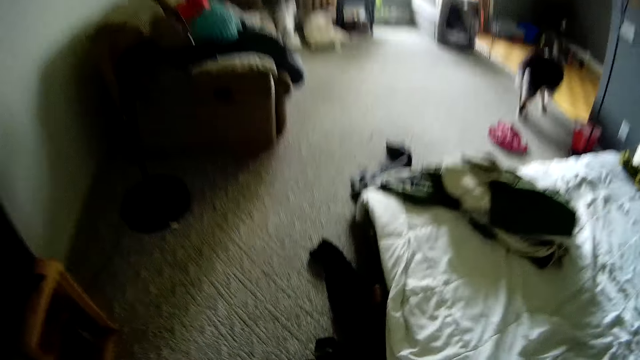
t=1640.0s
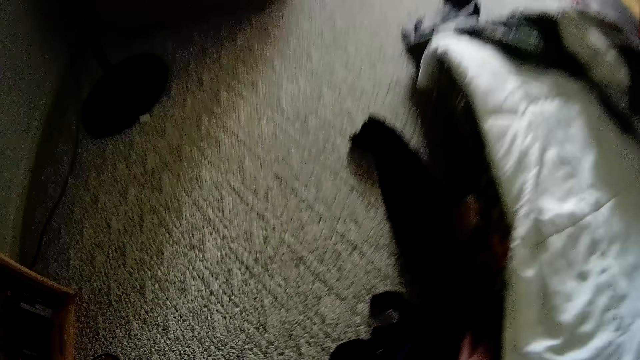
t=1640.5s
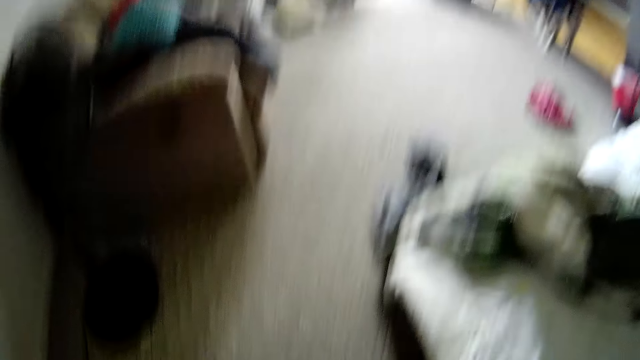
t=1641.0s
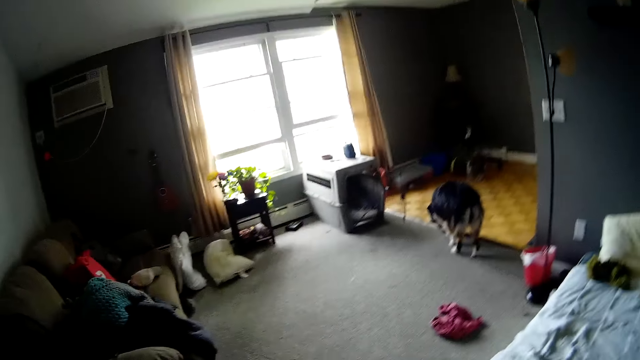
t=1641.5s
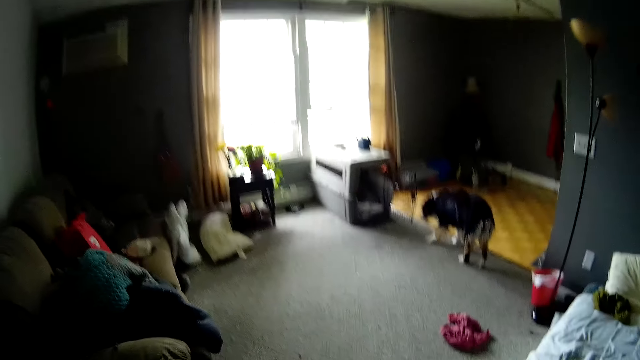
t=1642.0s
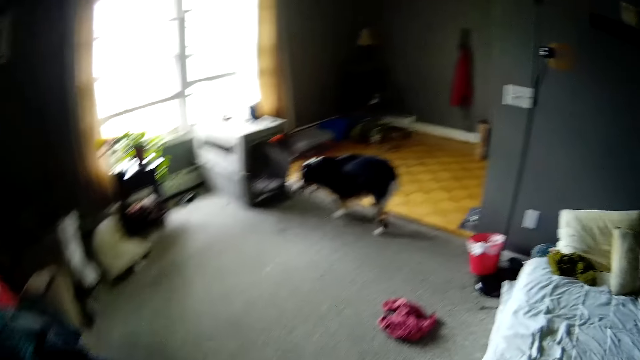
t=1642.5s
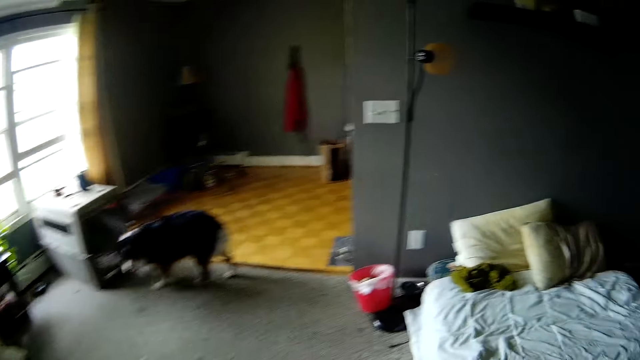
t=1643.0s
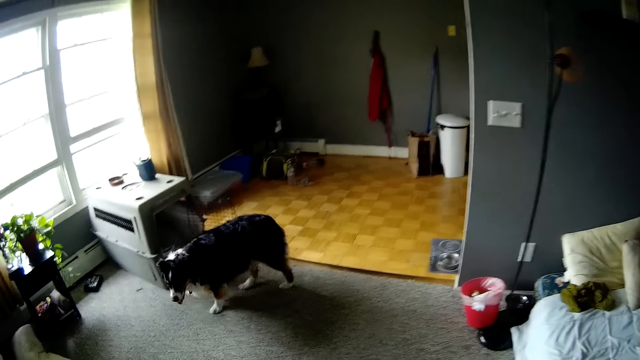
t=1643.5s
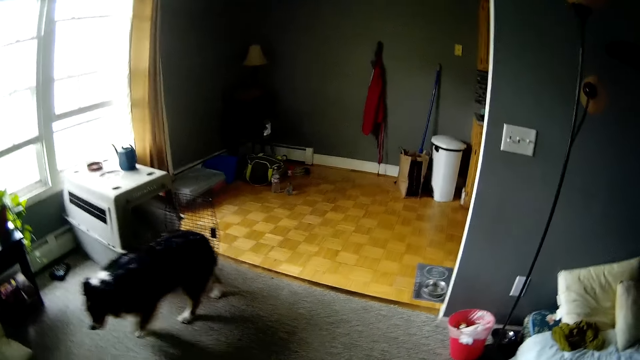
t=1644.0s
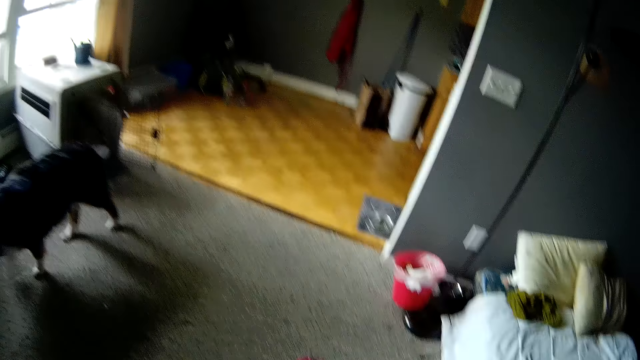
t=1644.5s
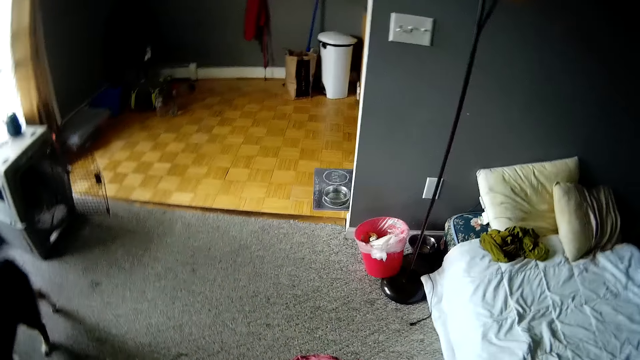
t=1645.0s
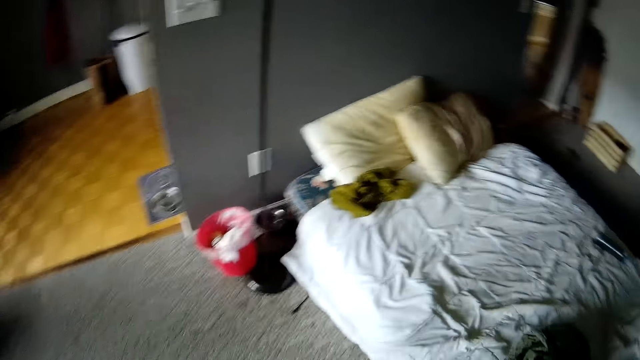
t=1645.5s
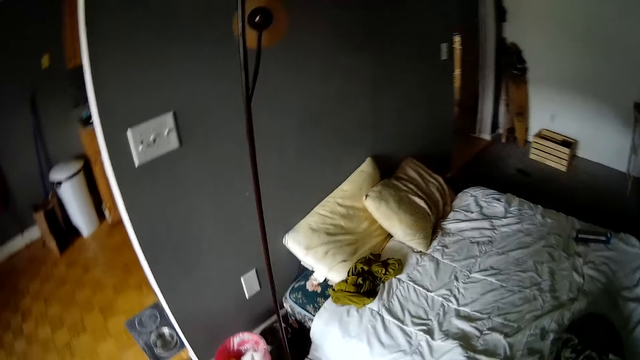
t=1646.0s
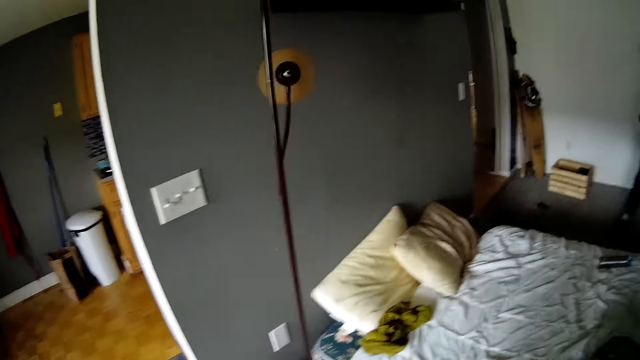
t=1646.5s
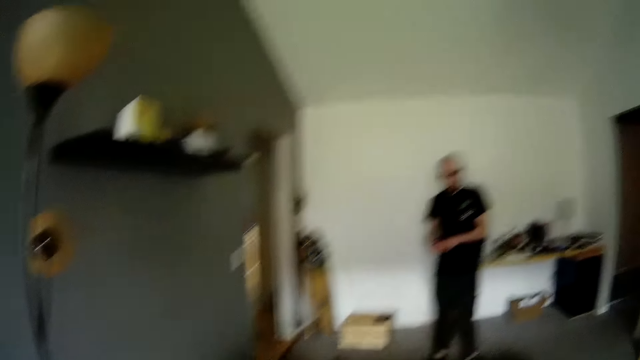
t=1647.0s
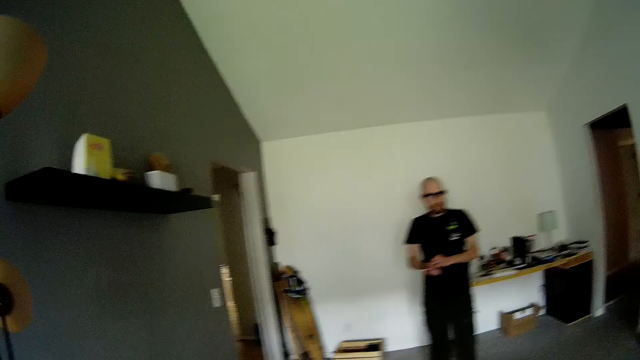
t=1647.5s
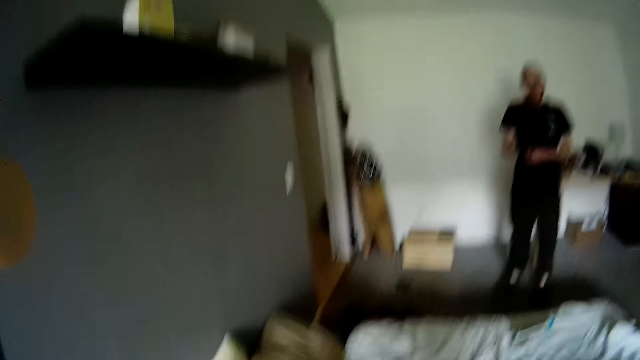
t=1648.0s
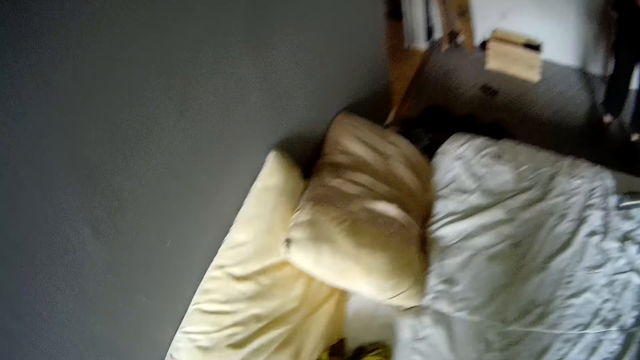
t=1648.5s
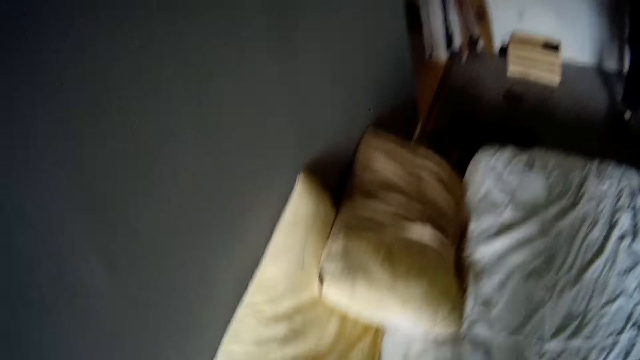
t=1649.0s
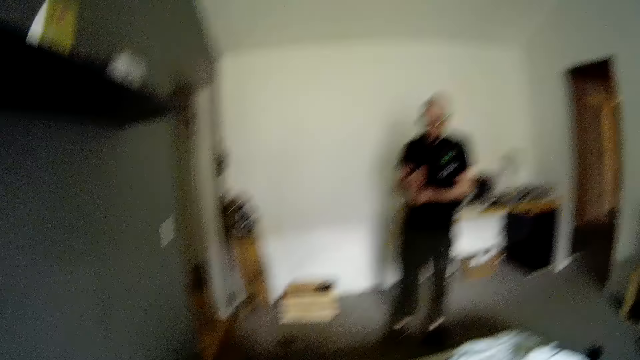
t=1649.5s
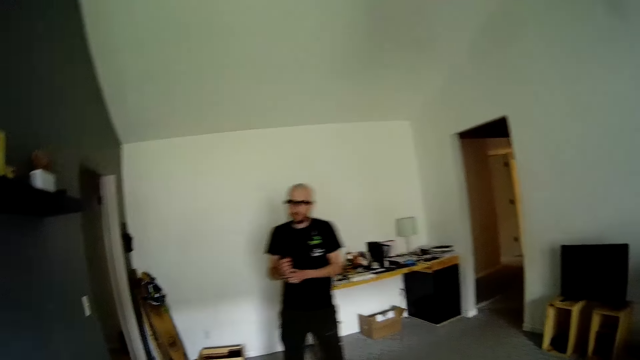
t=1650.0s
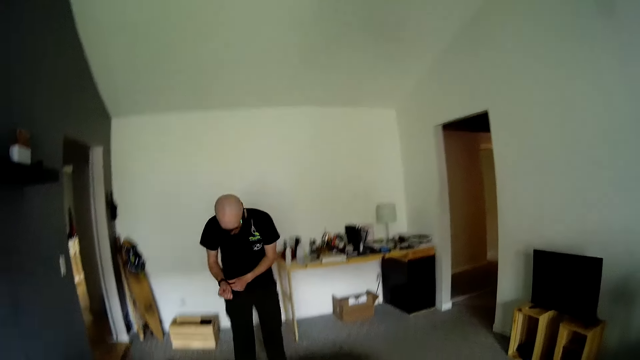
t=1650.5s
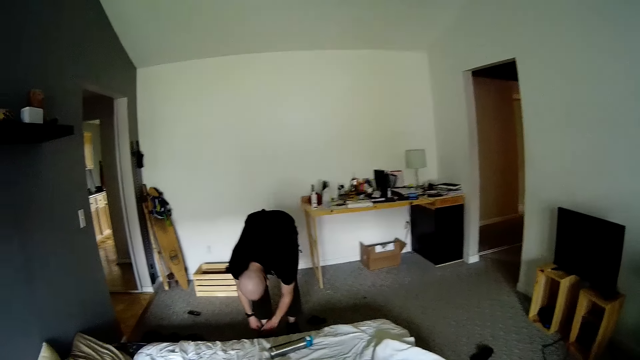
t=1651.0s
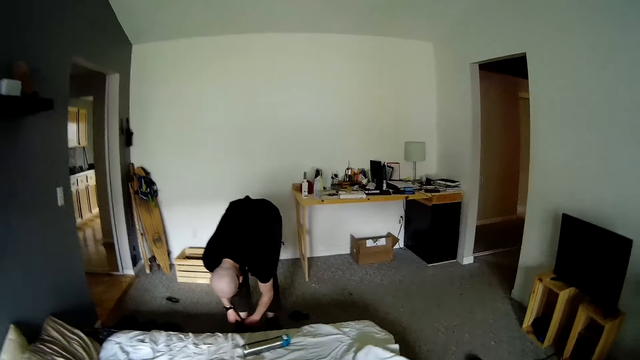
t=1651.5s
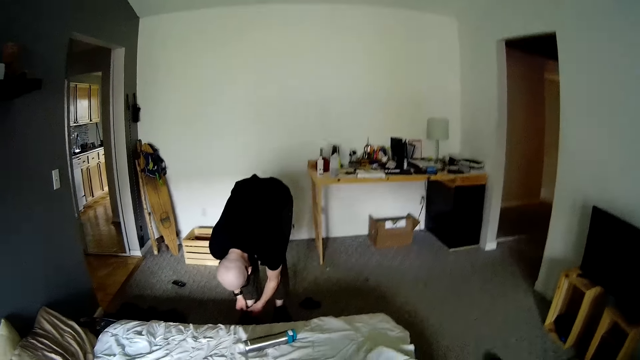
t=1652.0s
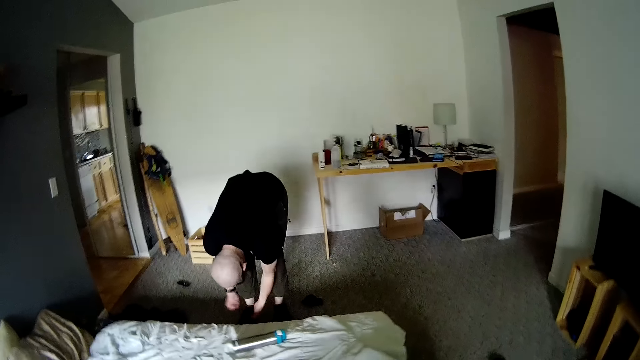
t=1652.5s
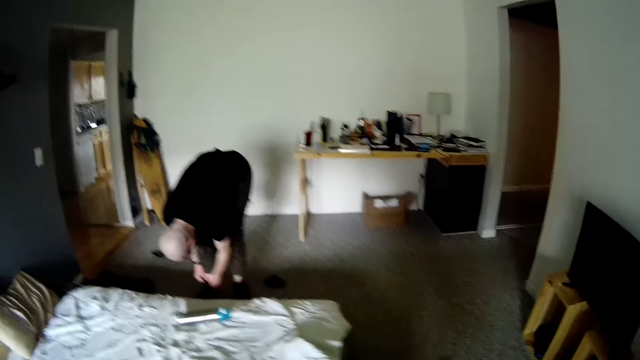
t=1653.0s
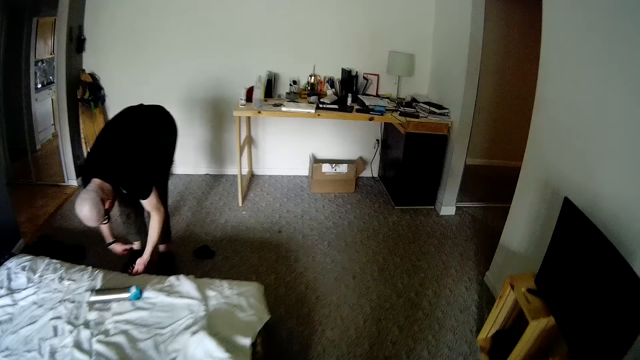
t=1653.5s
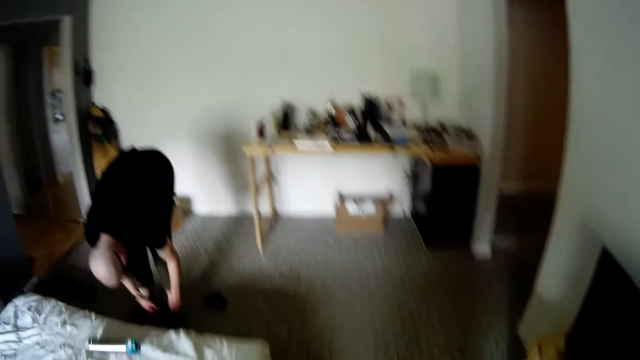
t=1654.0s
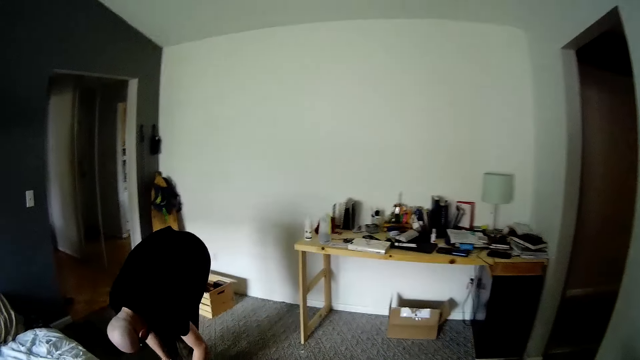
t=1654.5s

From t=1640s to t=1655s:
The camera wearer grabs a black fabric from the floor with her left hand. A man looks around the room. The man wears a wristwatch on his right wrist with his left hand. The camera wearer converses with the man. She looks around. The man bends, laces his shoes with both hands and unties the shoe lace.

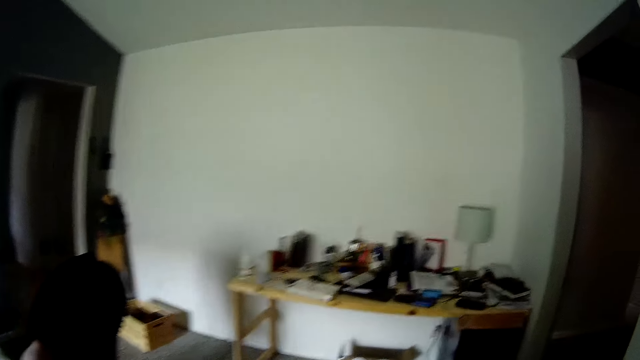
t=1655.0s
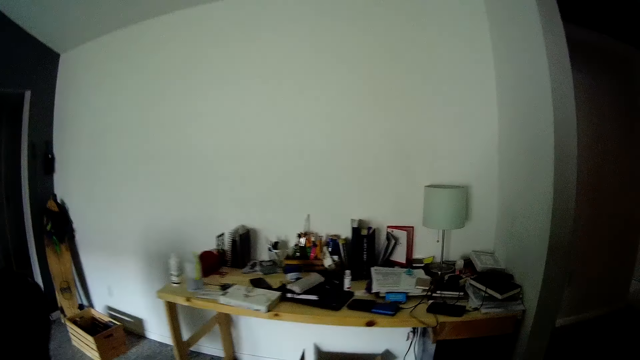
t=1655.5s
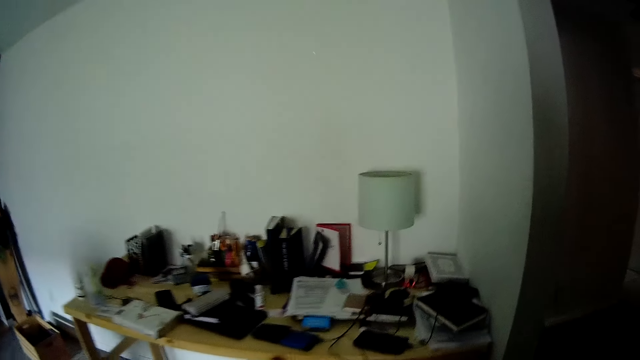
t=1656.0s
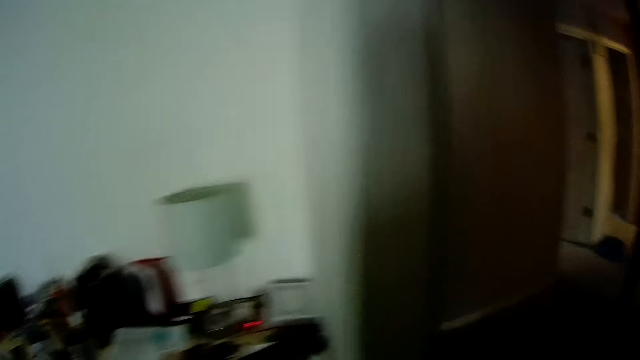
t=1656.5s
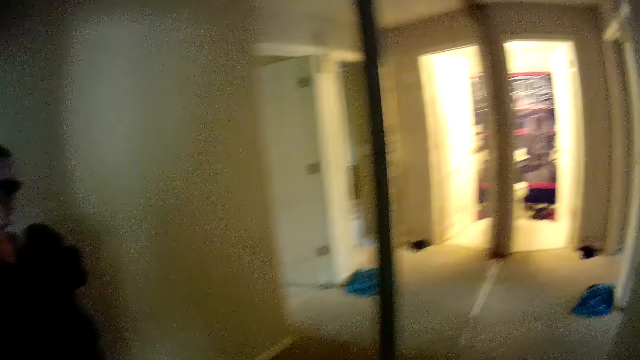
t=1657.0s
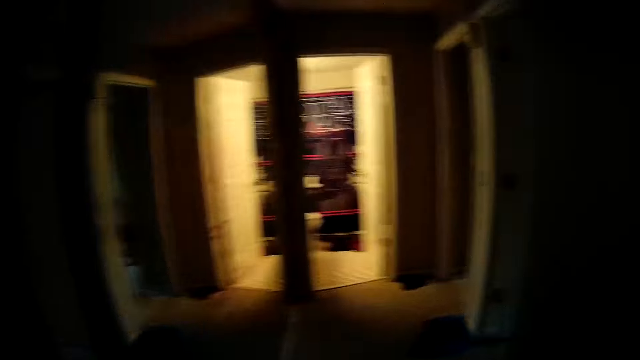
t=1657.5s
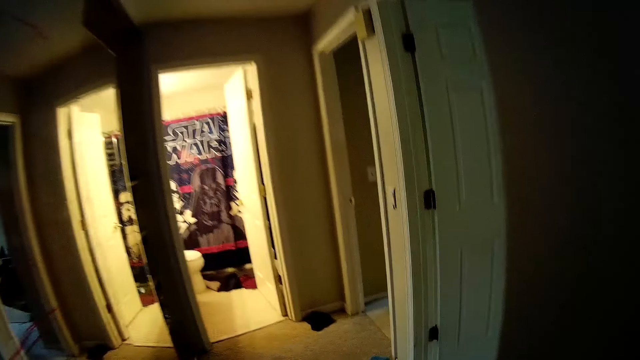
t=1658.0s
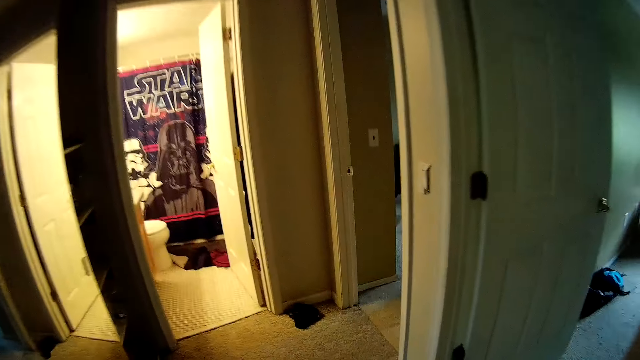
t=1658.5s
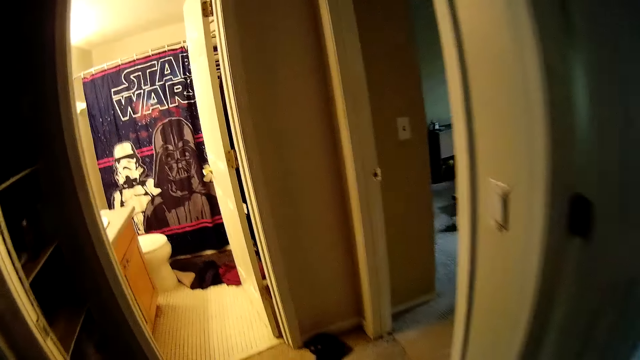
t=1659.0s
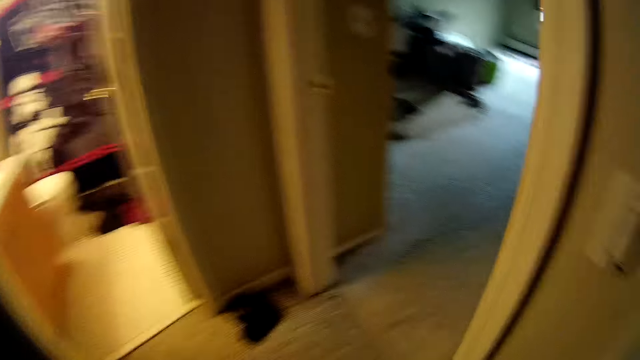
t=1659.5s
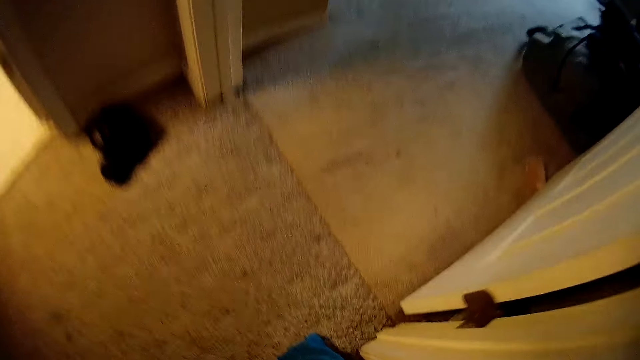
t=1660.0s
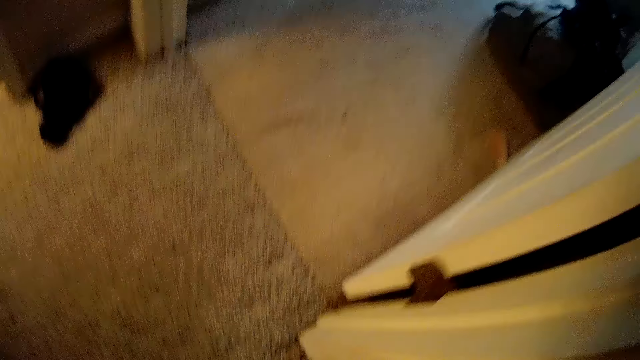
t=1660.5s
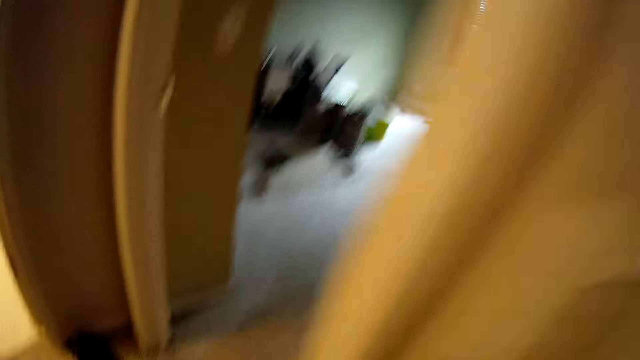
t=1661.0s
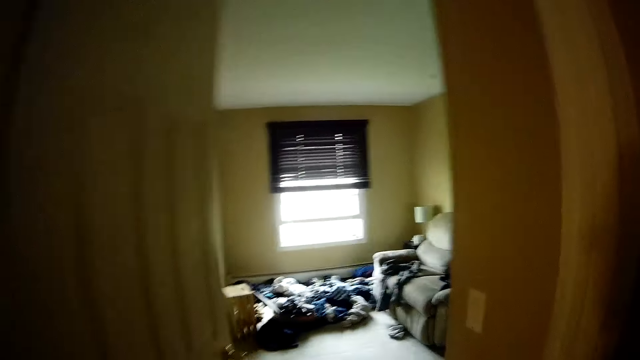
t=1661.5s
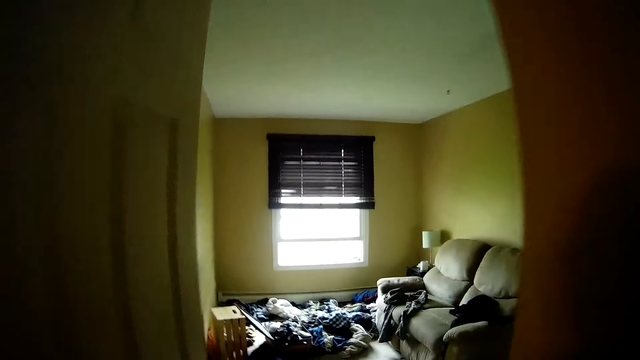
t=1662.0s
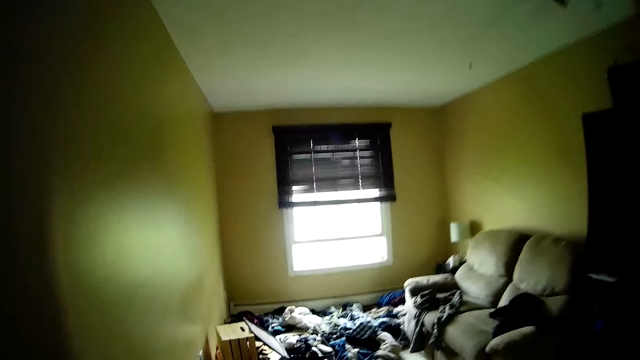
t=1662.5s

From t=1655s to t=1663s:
The camera wearer walks to the door of a room. She grabs a fabric from the floor with her left hand. She enters a laundry room.
